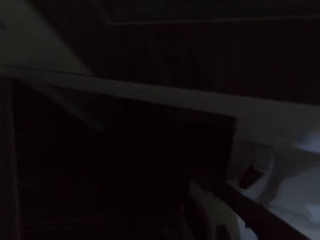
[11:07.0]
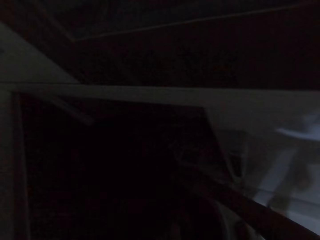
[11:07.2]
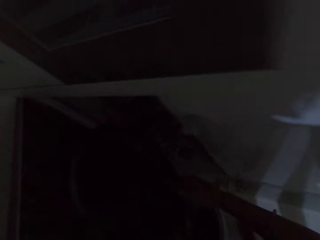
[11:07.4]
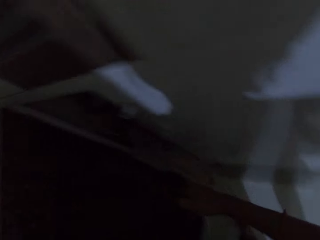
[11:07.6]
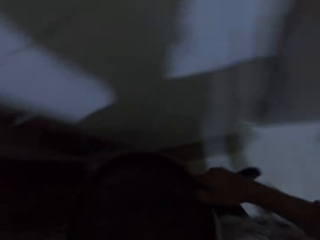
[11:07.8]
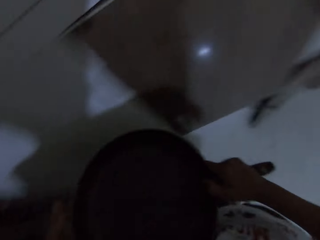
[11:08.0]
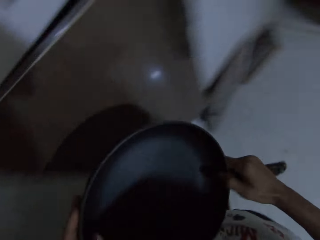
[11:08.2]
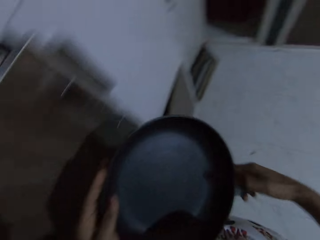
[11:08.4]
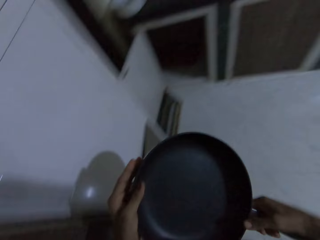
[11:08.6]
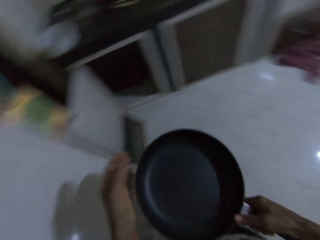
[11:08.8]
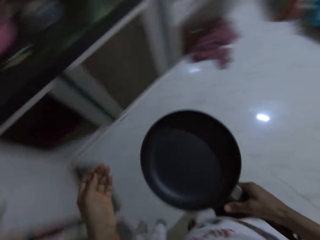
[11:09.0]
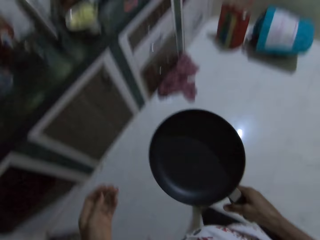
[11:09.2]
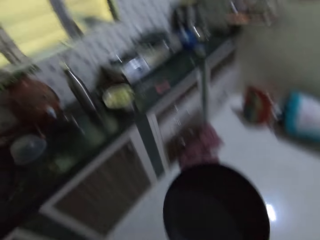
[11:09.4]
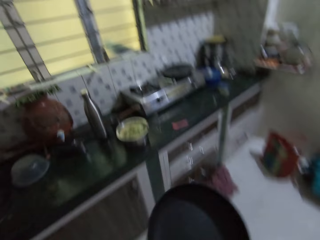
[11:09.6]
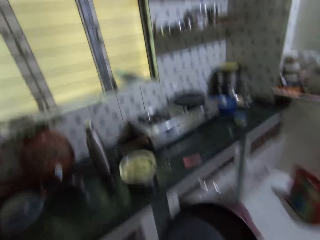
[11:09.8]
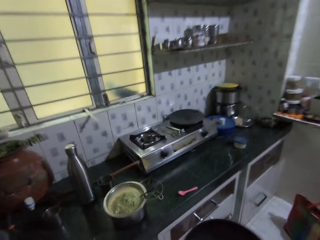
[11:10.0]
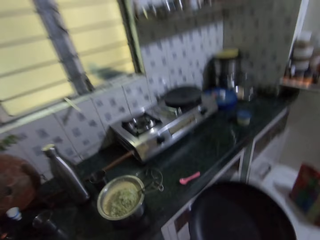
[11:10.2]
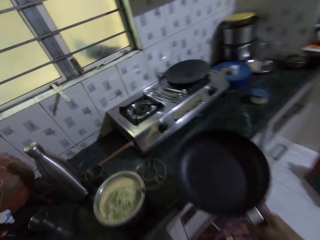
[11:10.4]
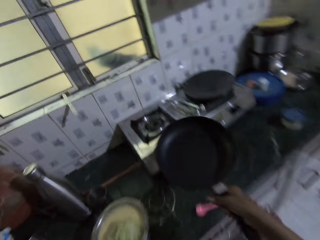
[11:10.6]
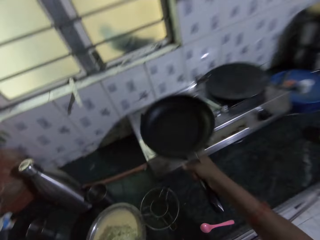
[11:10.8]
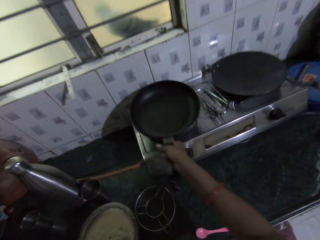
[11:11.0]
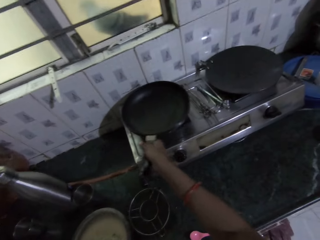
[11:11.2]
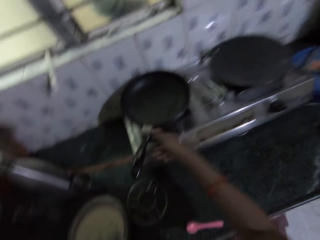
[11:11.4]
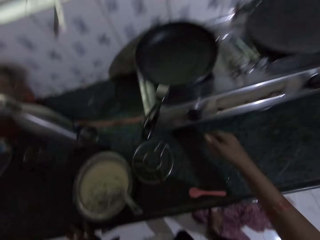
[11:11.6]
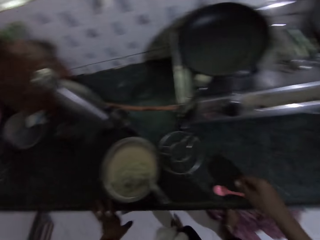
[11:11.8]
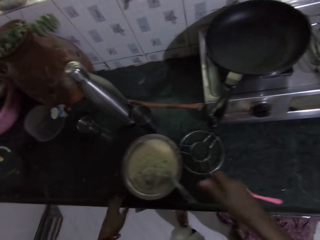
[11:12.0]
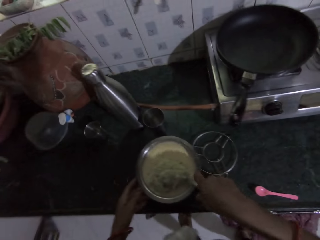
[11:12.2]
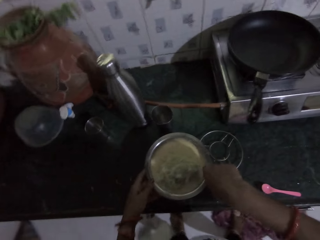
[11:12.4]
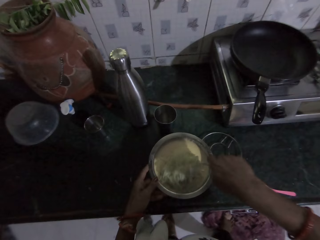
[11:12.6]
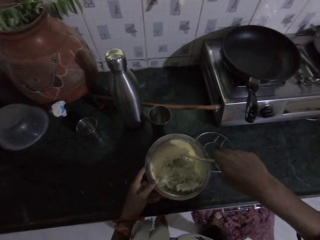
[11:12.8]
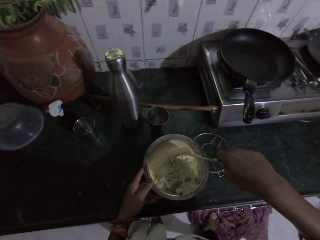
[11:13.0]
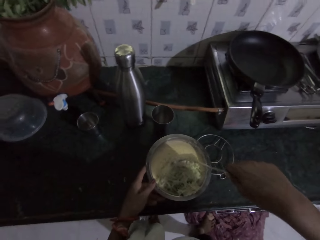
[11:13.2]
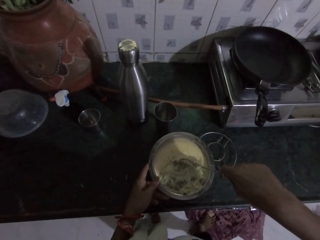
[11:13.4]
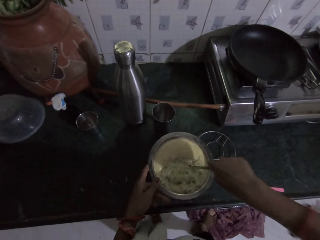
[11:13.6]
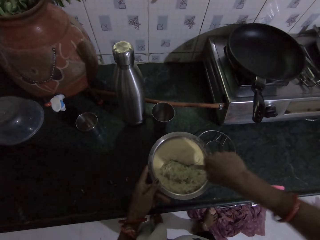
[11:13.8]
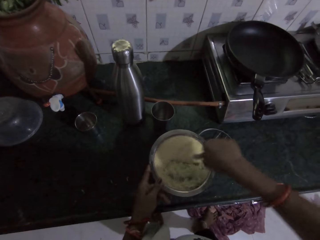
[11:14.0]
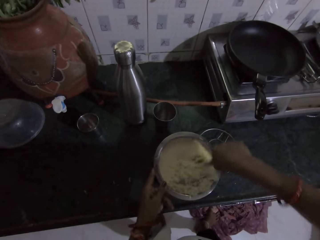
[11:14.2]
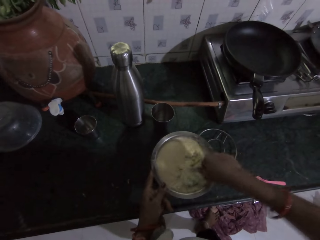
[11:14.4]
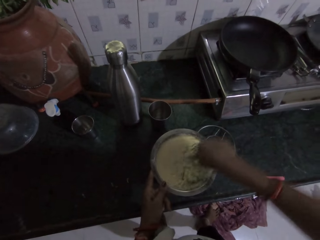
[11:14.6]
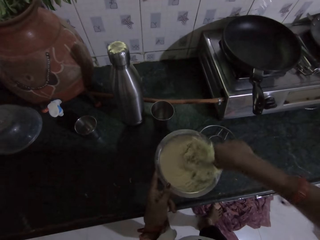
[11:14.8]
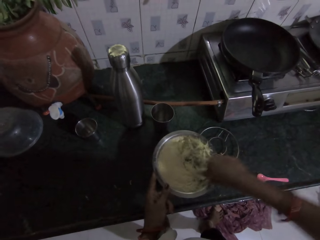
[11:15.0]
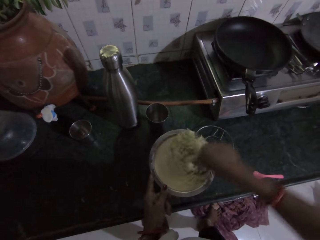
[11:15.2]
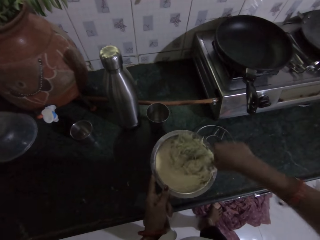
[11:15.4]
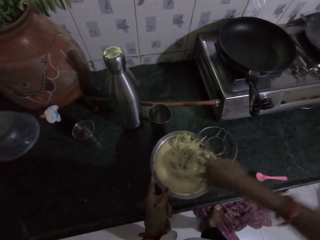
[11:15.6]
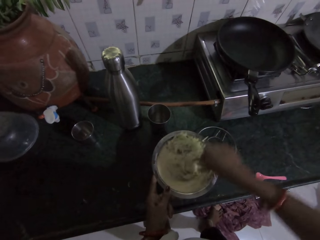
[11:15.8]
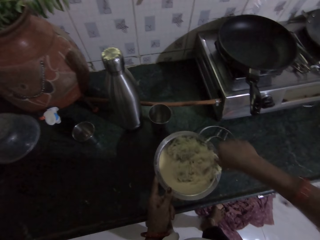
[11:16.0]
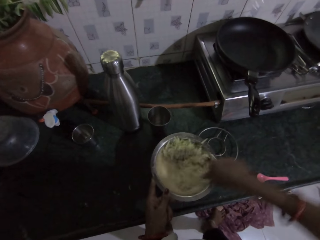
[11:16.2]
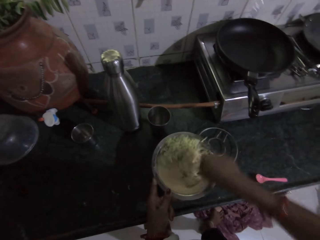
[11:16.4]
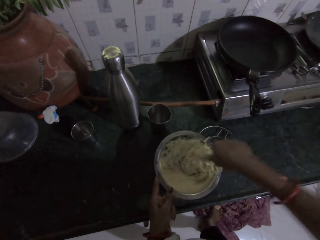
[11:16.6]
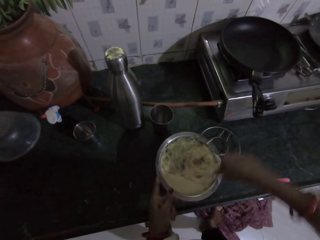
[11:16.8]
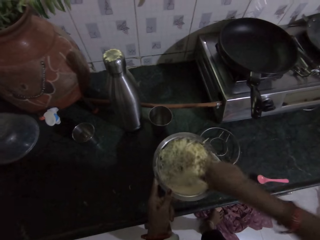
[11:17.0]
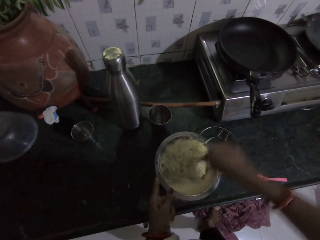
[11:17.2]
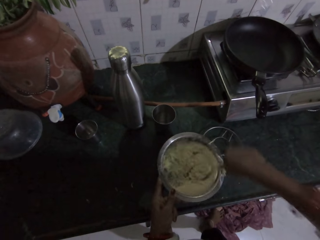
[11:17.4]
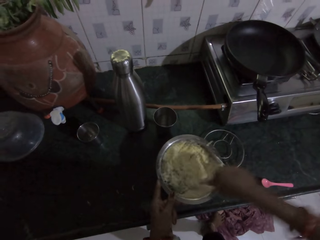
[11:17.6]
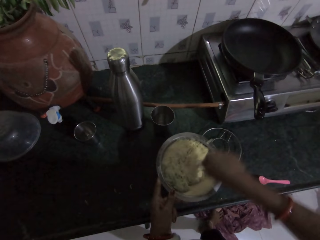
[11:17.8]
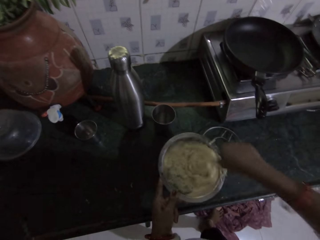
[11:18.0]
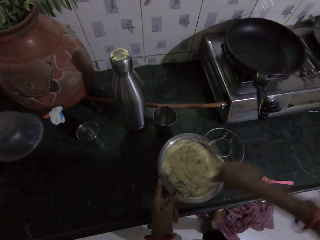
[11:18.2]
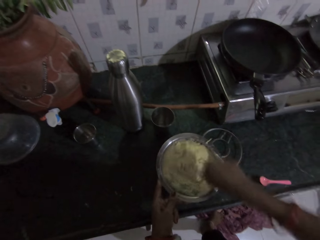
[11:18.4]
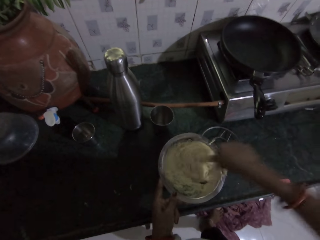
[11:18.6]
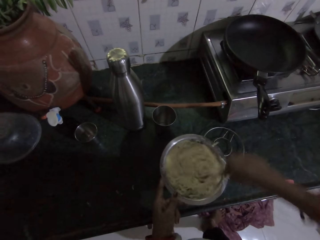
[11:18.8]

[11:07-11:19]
The camera wearer walks in the room. She places the frying pan on a burner with her right hand. She holds the stainless bowl on the countertop with her left hand. She stirs the dough in the stainless bowl with the spoon in her right hand.

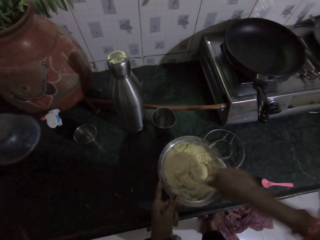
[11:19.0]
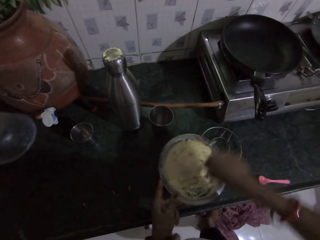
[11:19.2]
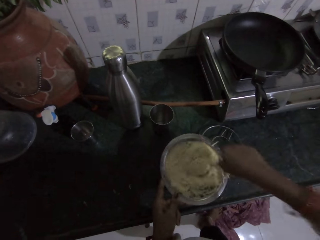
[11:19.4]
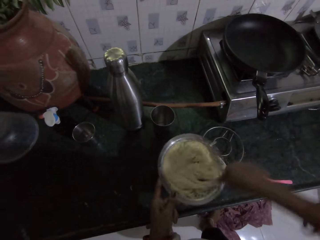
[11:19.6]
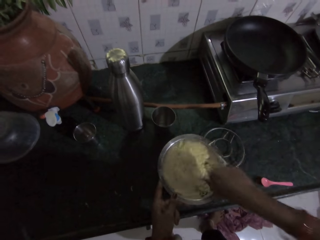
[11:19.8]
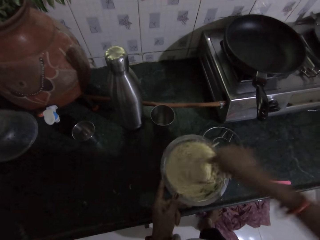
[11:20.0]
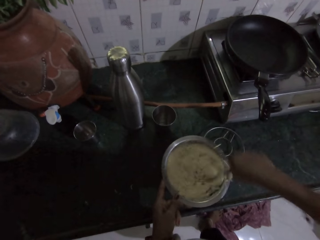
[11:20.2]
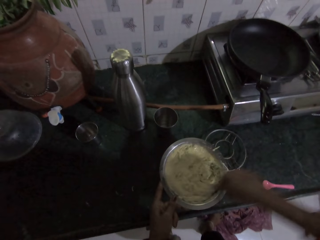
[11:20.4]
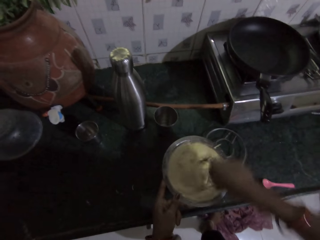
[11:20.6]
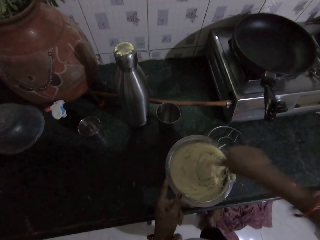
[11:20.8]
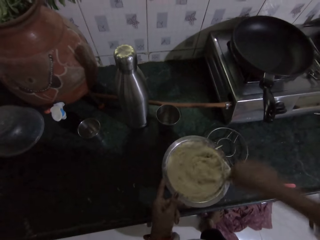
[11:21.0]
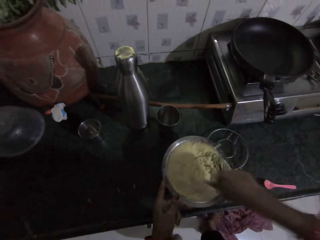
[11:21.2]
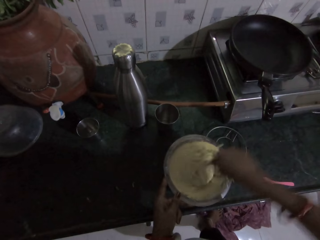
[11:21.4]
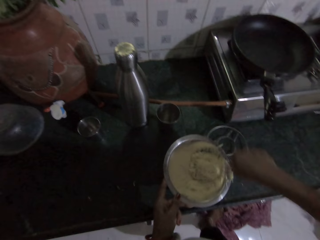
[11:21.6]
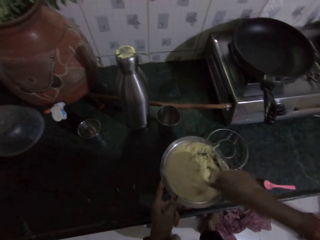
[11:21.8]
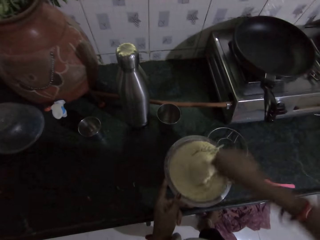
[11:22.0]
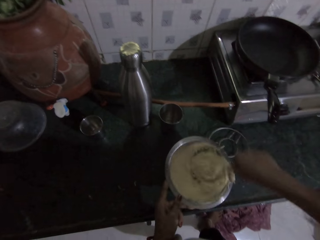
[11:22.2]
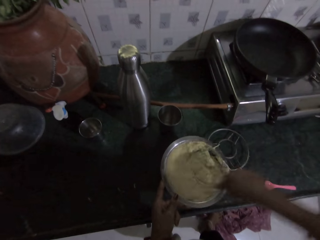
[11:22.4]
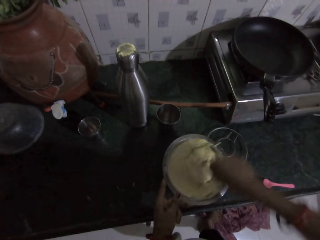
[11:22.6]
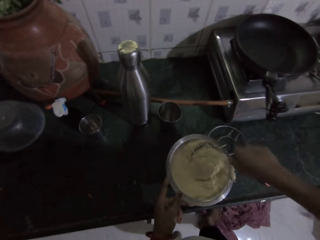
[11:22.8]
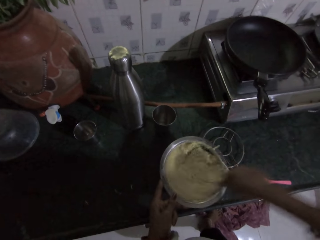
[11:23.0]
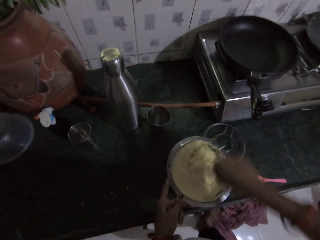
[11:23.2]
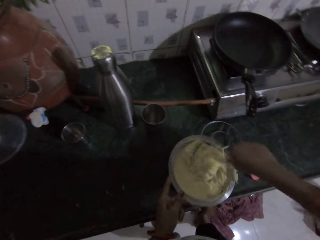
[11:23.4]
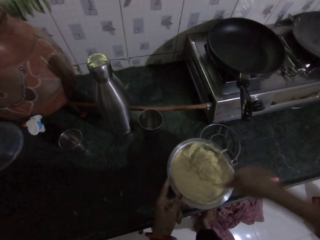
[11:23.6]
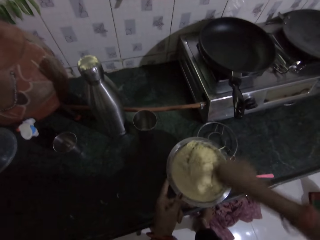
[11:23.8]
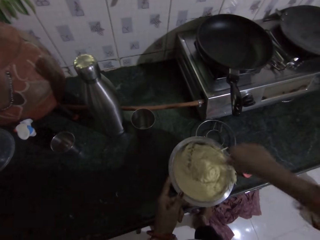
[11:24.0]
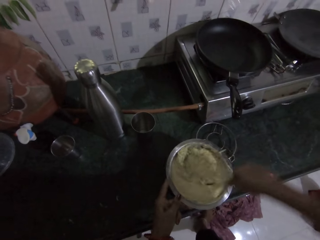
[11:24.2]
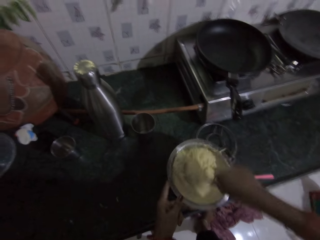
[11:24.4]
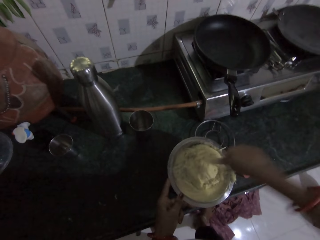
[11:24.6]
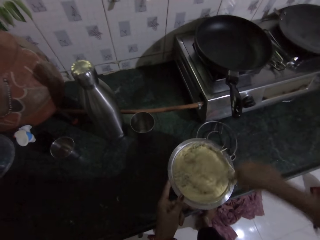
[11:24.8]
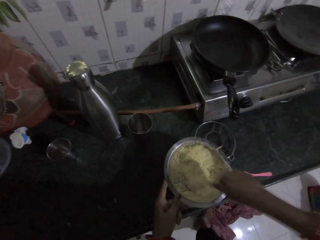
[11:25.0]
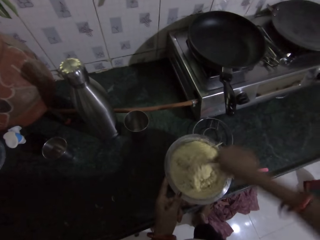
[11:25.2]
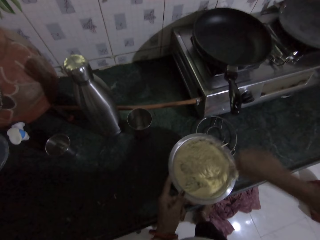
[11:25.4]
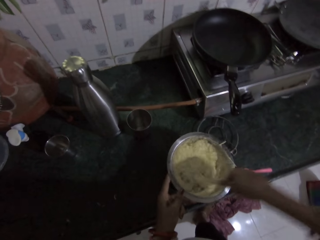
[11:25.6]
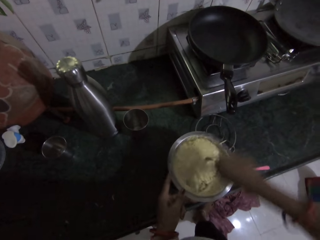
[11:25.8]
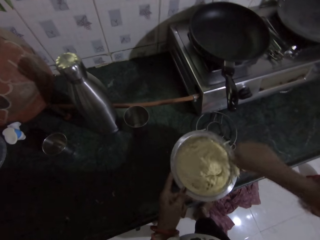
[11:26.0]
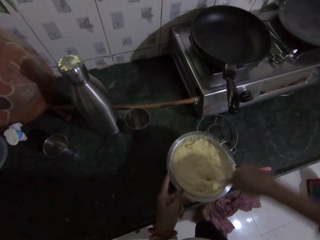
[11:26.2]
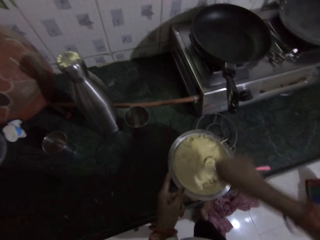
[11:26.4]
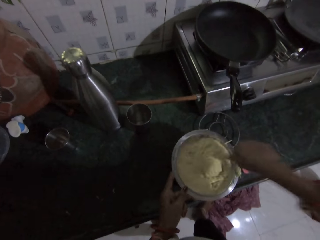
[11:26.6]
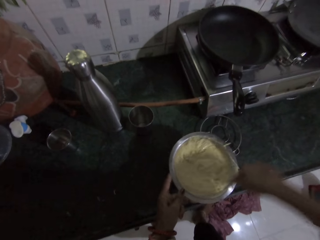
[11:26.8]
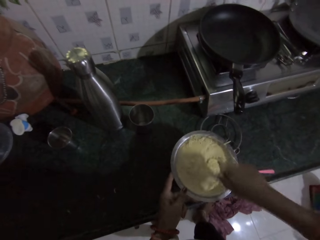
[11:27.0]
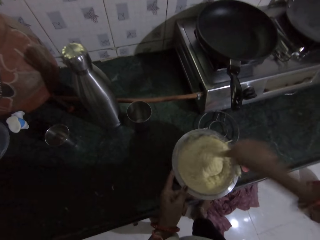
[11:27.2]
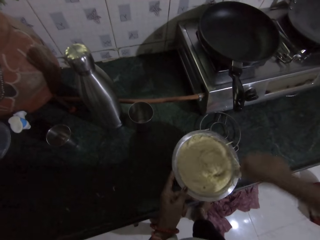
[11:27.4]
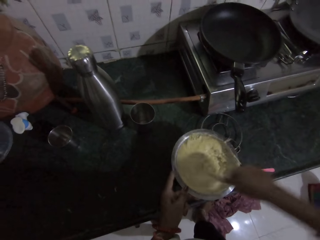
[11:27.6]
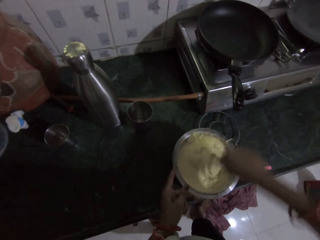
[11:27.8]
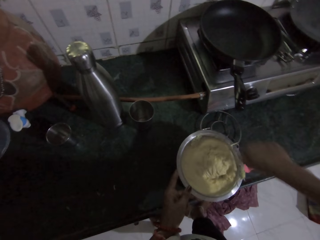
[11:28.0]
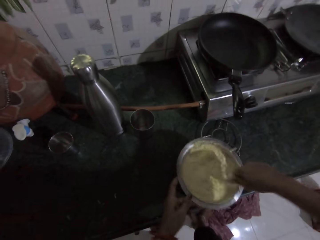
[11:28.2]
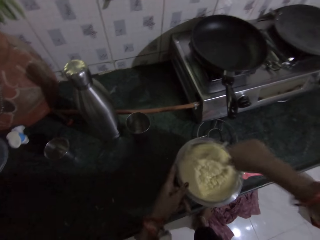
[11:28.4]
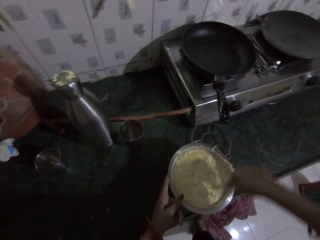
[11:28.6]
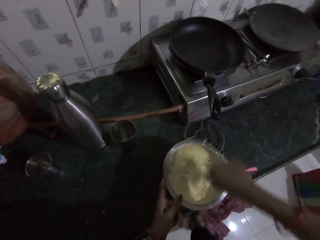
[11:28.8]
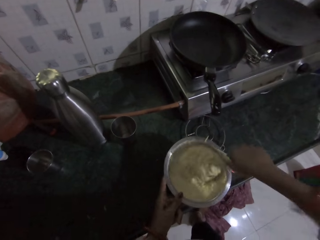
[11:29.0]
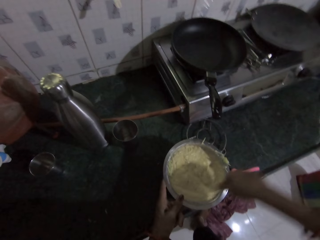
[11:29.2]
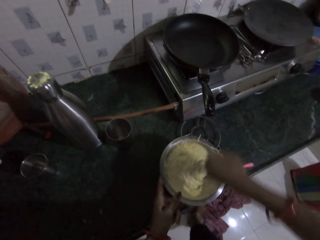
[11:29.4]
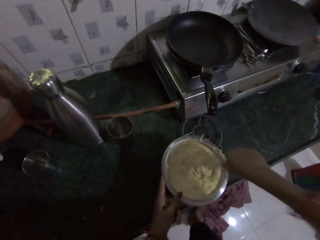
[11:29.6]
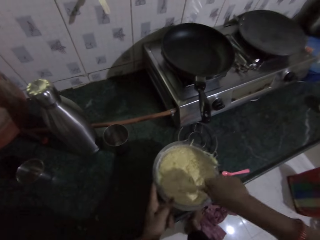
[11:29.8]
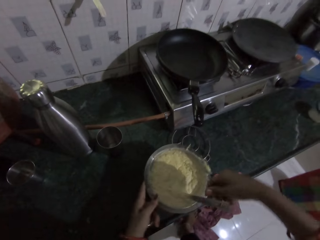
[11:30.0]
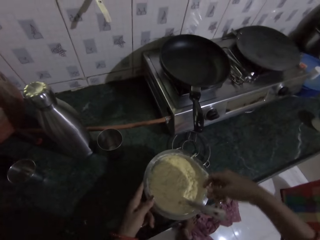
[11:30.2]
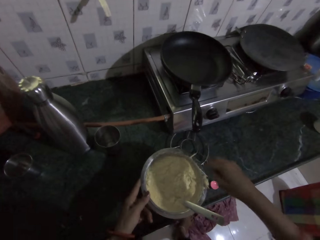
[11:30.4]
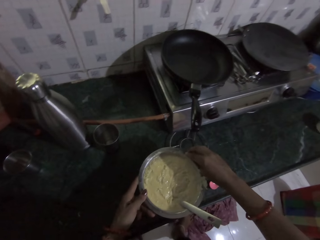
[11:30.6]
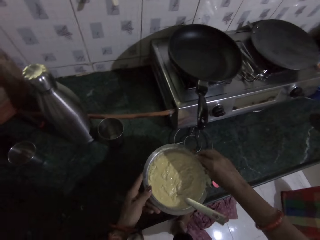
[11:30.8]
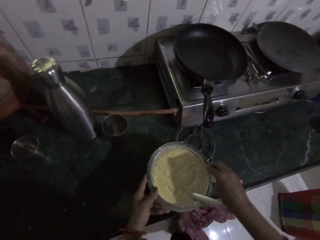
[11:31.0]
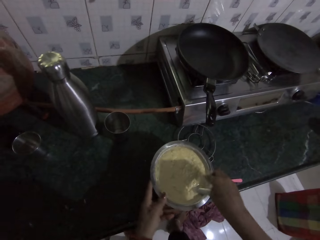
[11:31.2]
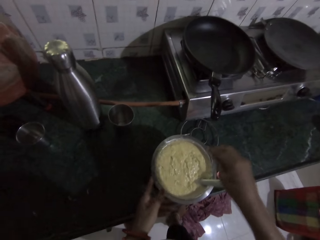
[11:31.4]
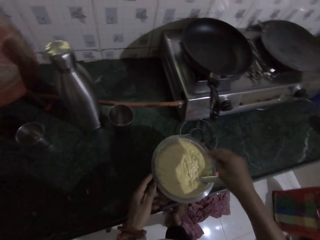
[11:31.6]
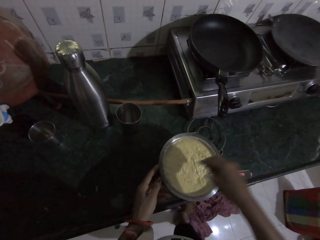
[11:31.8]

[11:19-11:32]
The camera wearer releases the spoon. She cleans the edge of the stainless bowl with her right hand. She removes food from the cooking pot.
